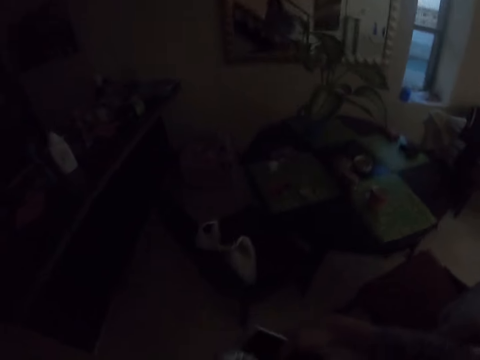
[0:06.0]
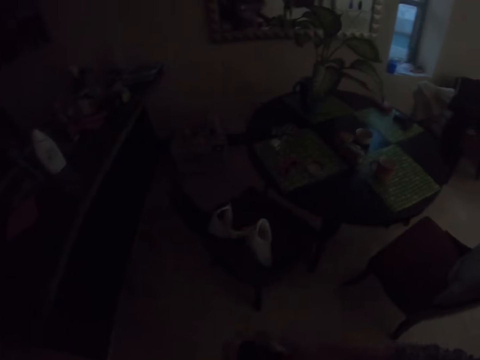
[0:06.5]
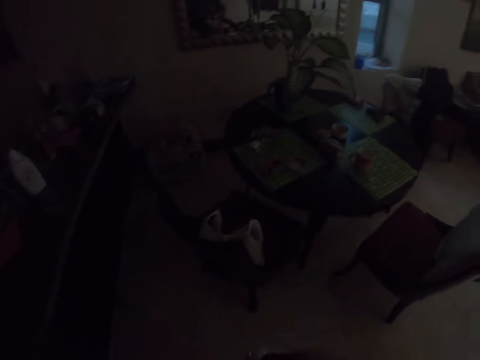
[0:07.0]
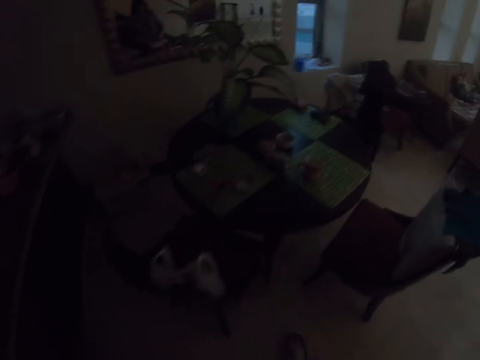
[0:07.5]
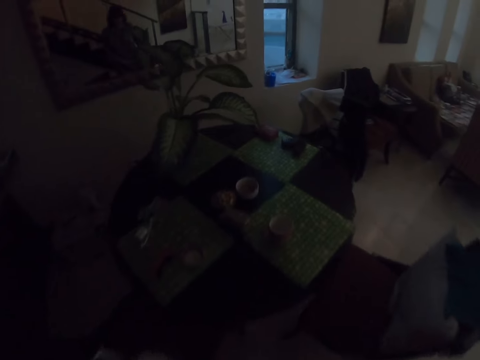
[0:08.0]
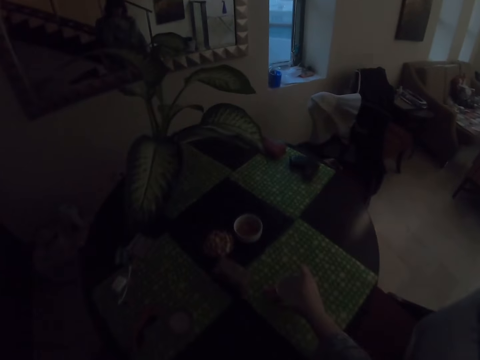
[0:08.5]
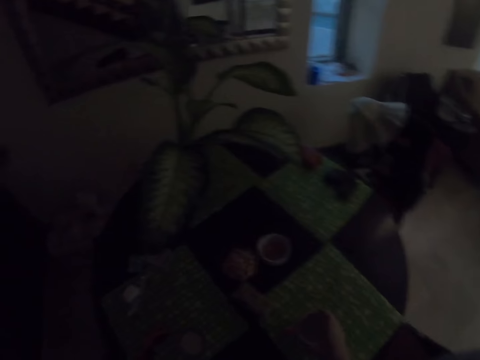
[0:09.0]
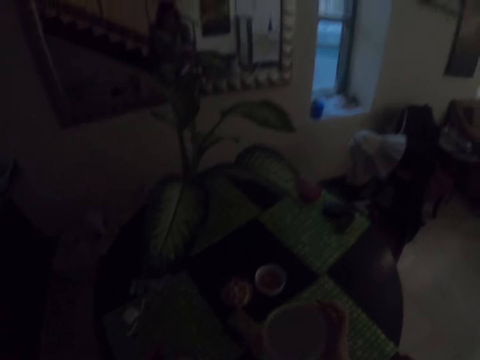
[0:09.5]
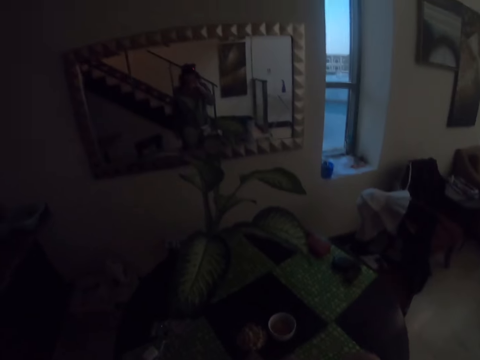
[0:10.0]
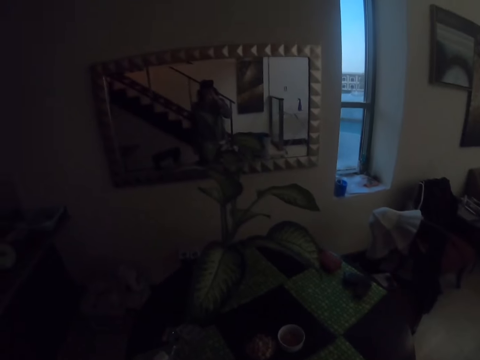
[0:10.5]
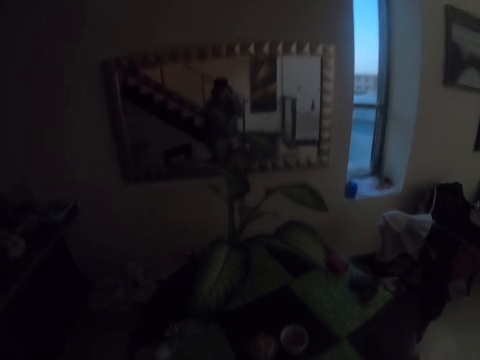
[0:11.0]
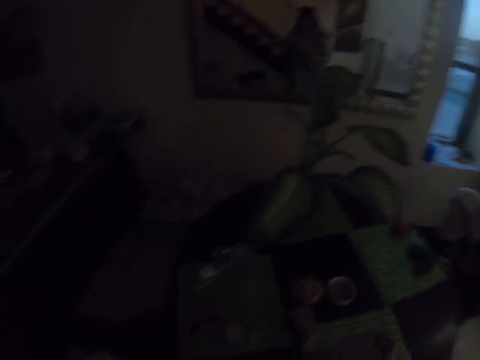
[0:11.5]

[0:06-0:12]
The camera wearer stands on the floor. They walk on the floor. They pick up a cup on the table. They drink from the cup.

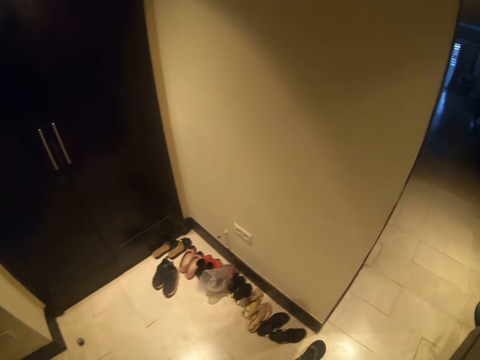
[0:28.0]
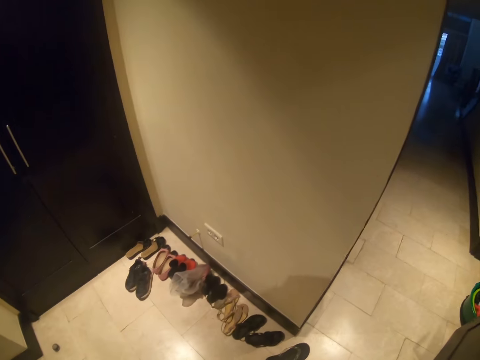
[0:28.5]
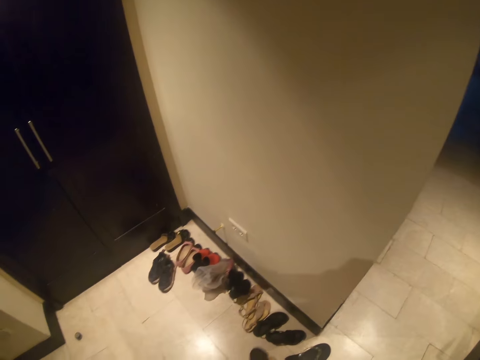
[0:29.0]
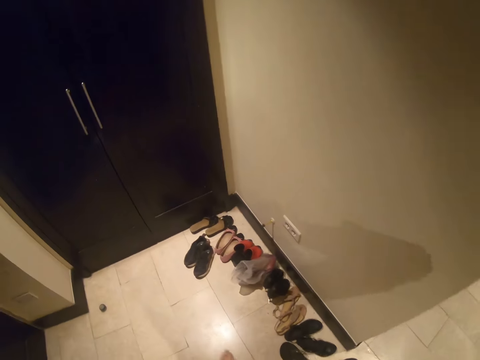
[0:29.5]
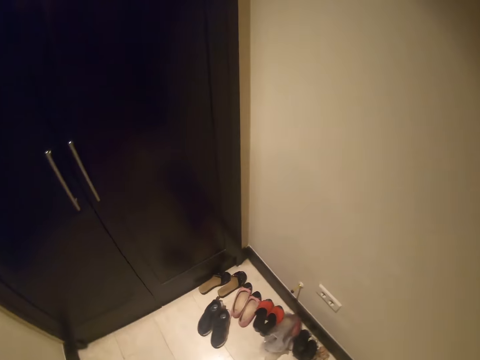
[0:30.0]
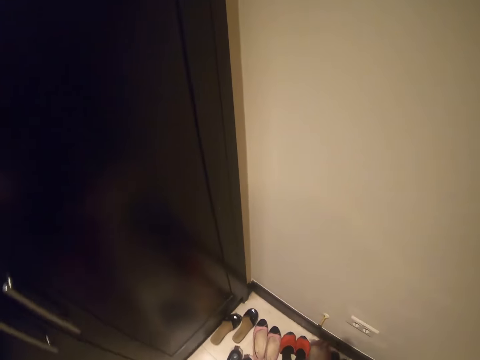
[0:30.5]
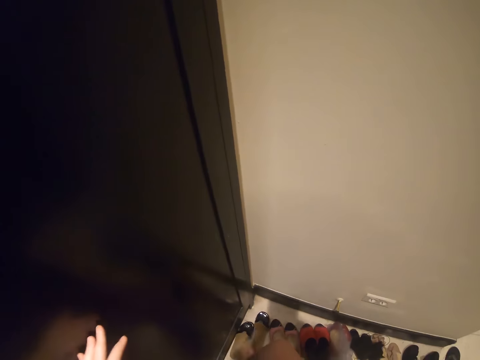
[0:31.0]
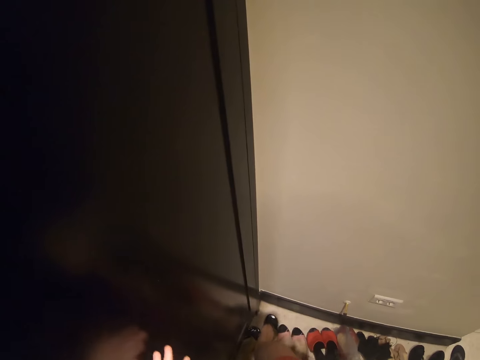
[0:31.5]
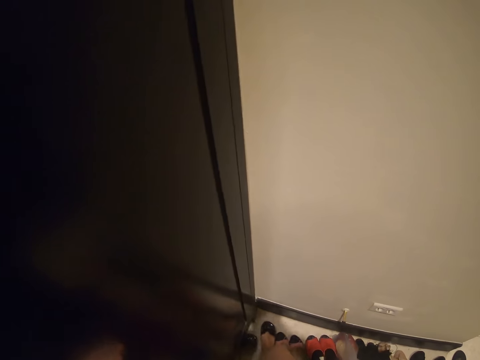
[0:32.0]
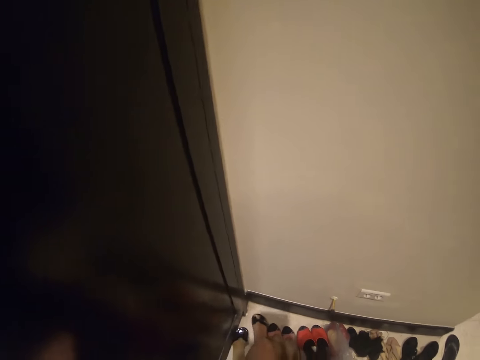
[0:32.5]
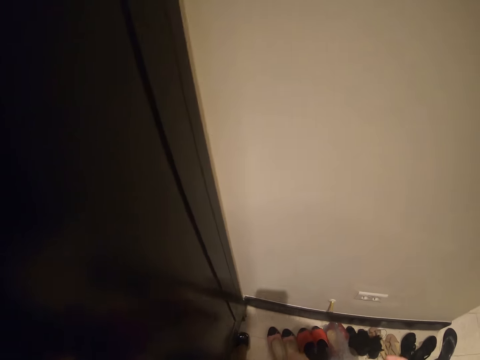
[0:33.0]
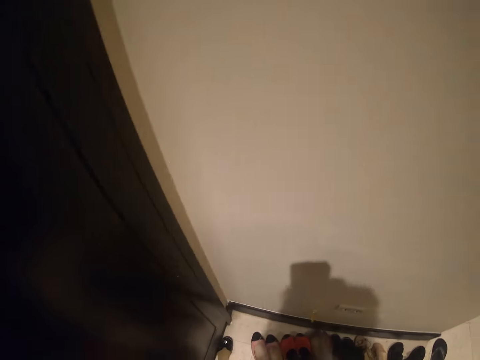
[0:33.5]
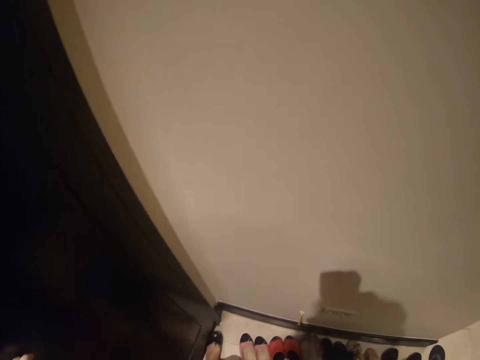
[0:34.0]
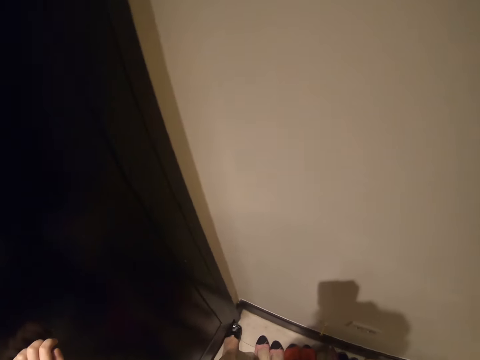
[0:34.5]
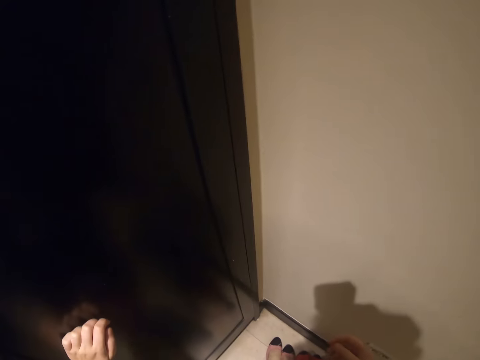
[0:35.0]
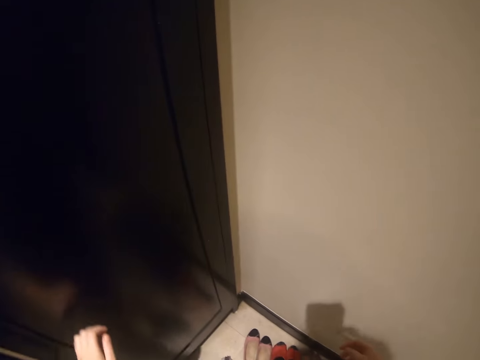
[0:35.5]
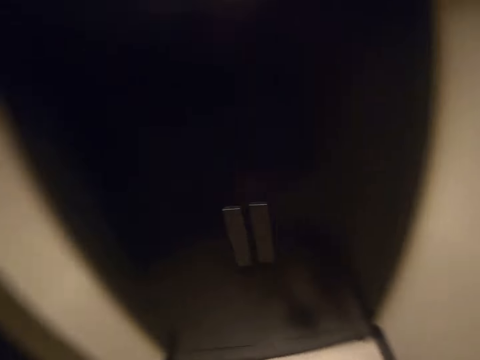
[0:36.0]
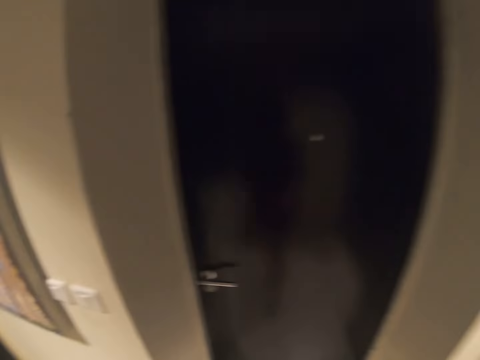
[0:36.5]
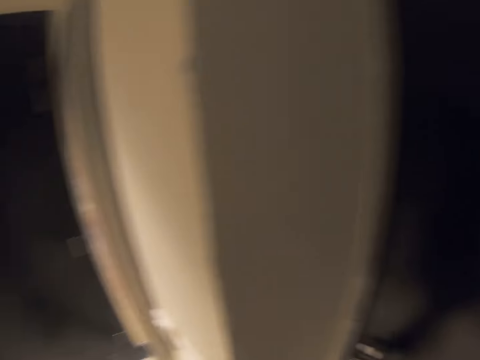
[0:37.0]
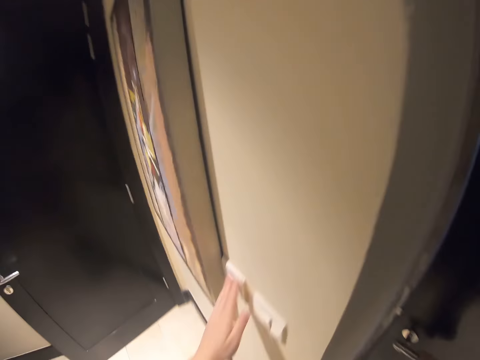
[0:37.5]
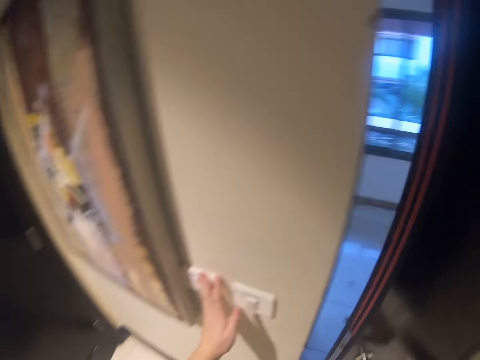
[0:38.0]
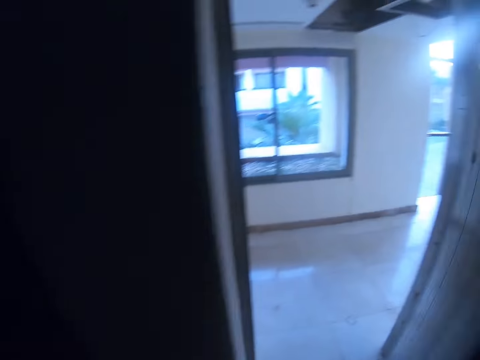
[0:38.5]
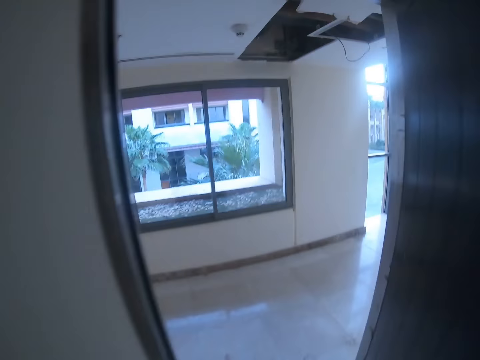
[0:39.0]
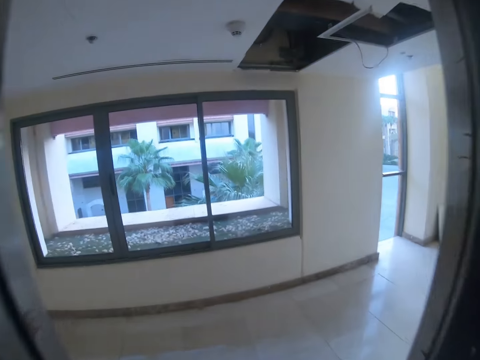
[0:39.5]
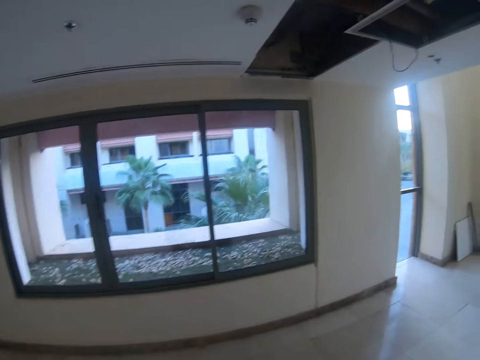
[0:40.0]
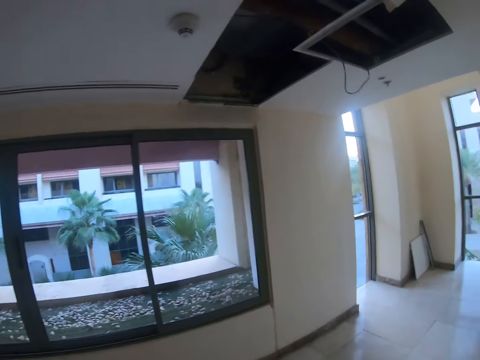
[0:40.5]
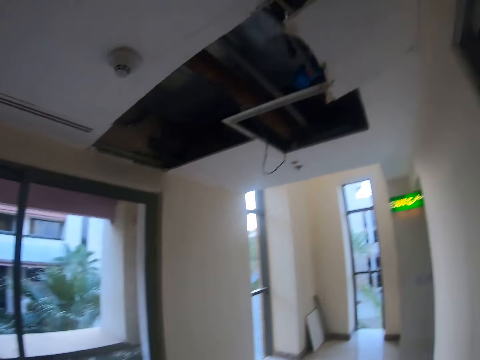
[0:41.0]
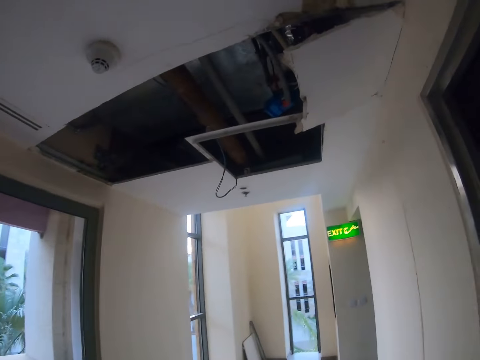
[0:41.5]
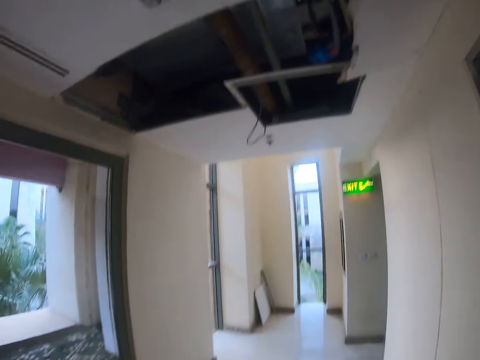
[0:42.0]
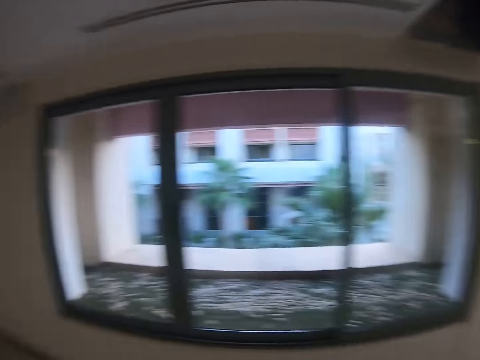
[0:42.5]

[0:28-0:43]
The camera wearer puts on the lights. She walks around. She wears her shoes. She walks on the floor. She switches off the lights. She opens the door. She walks on the floor.

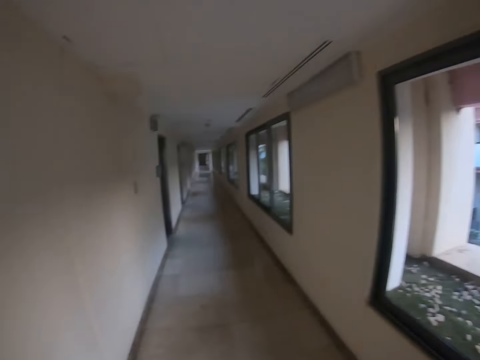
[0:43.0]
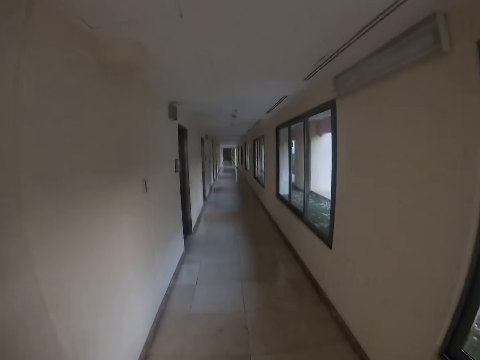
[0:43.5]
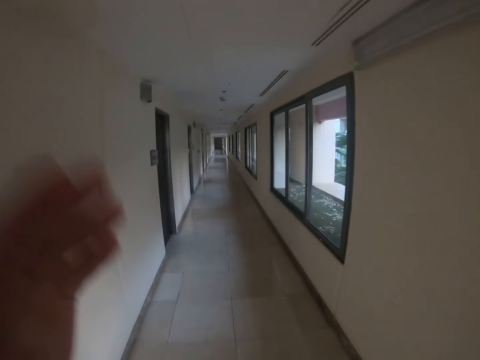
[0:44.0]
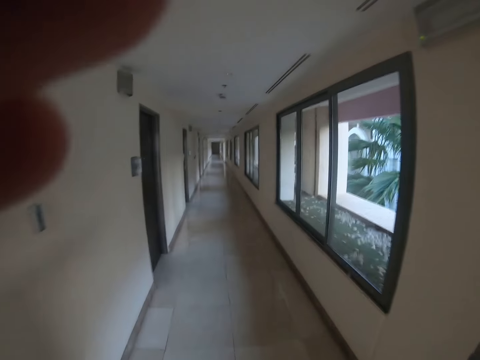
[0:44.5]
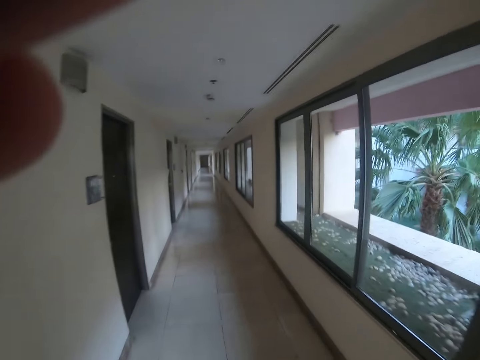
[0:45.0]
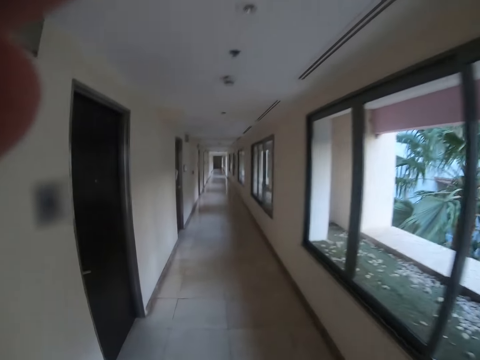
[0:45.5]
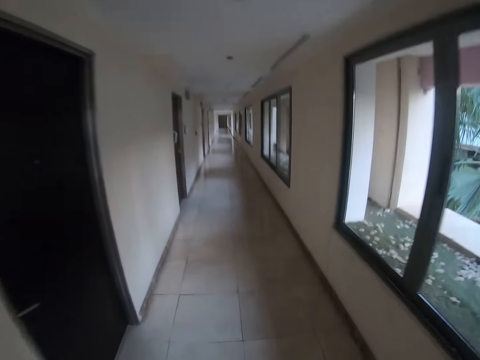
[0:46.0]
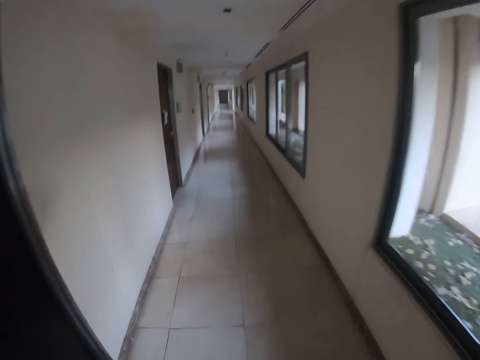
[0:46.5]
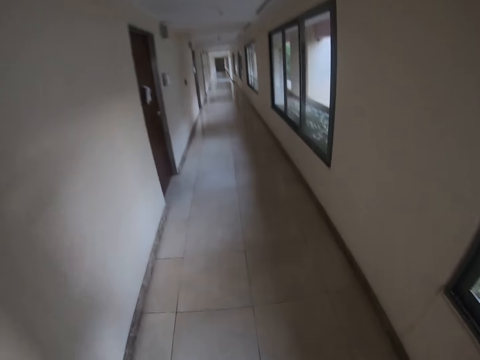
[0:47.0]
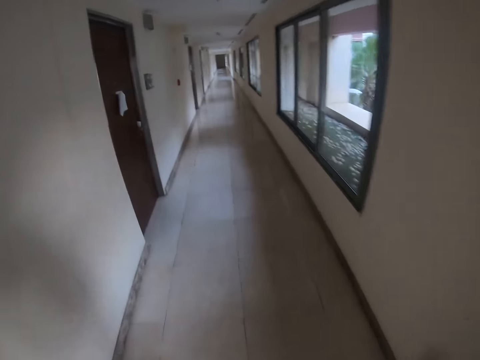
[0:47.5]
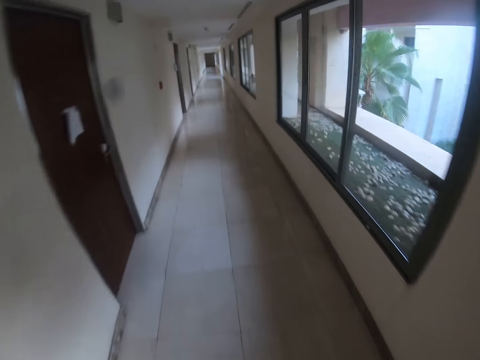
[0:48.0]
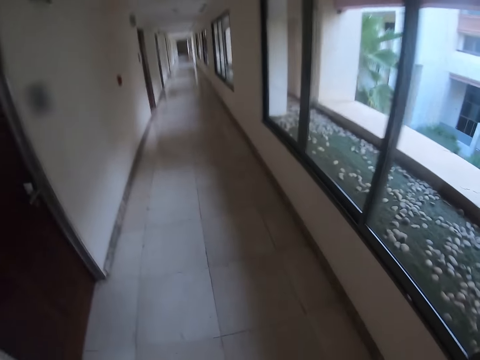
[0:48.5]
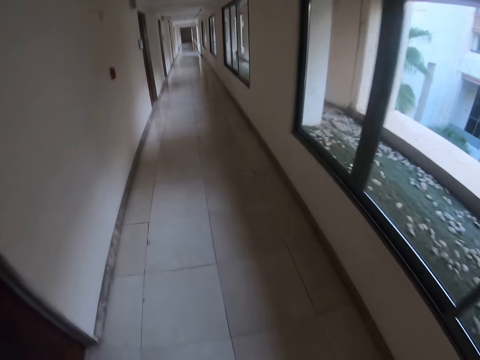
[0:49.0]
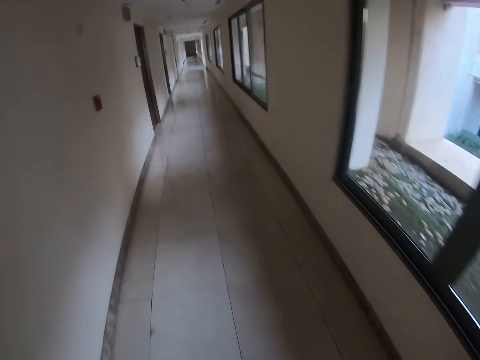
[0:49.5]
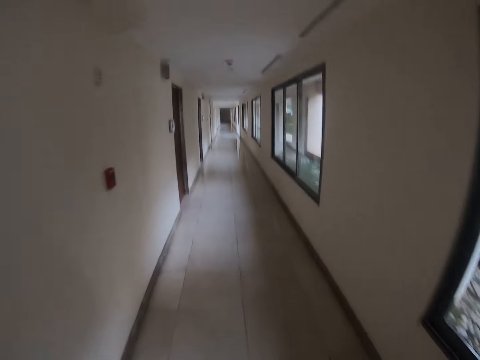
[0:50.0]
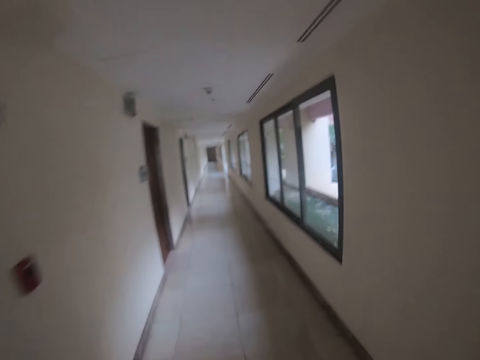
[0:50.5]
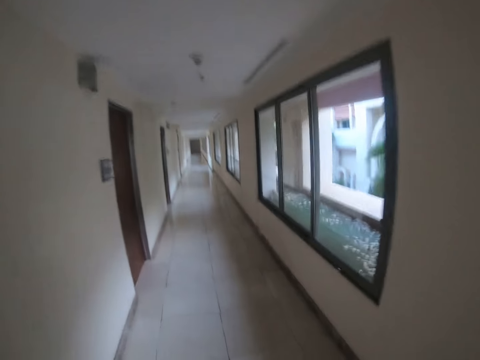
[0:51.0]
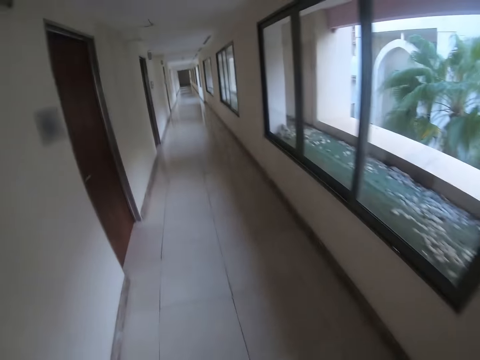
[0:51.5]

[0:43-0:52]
The camera wearer adjusts the camera. They walk around.
